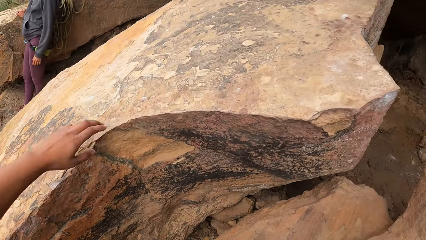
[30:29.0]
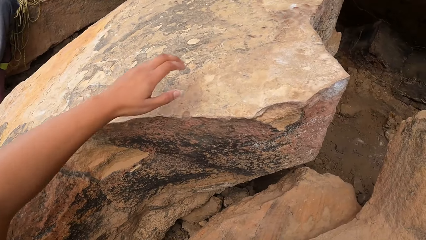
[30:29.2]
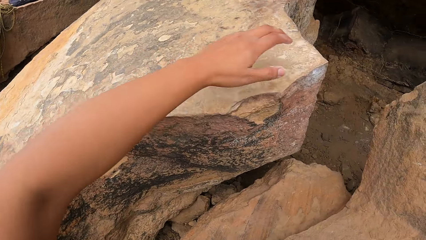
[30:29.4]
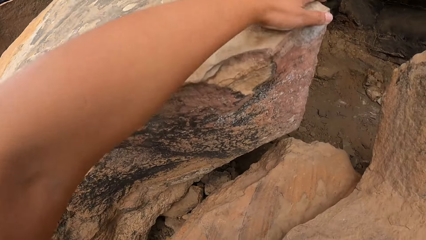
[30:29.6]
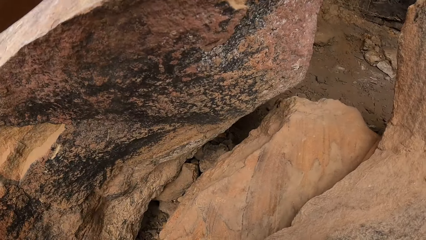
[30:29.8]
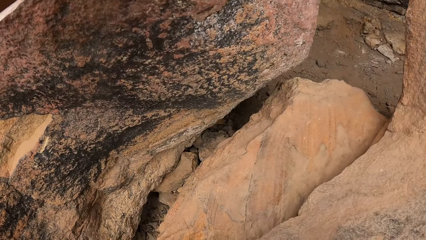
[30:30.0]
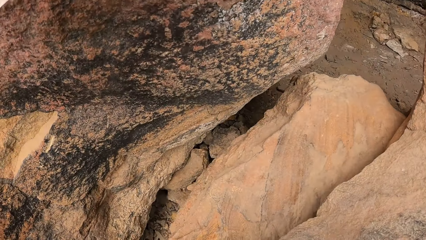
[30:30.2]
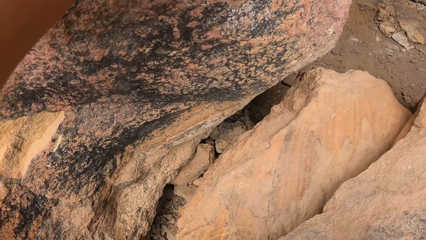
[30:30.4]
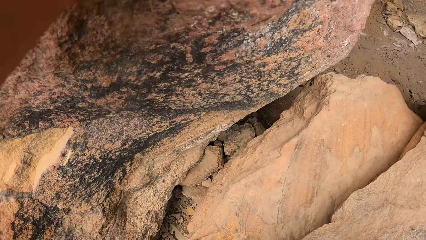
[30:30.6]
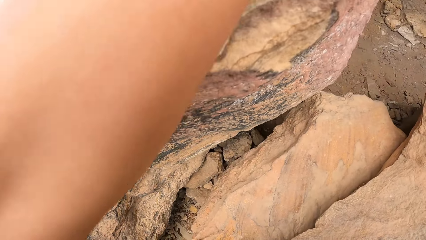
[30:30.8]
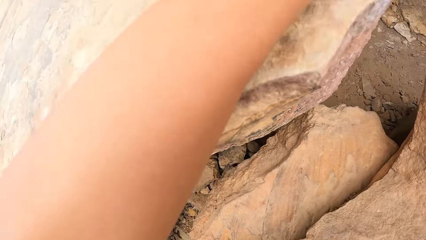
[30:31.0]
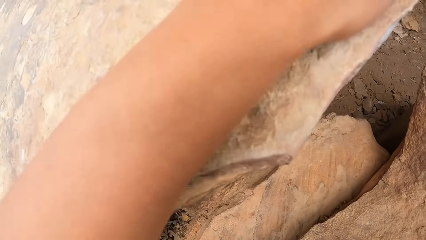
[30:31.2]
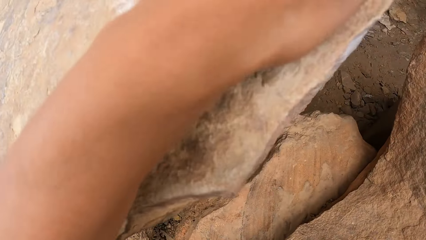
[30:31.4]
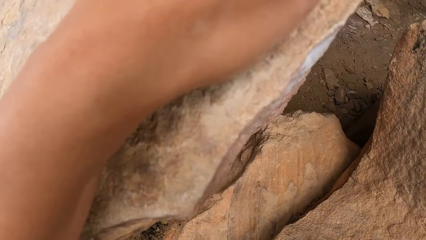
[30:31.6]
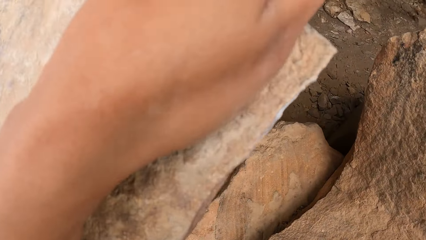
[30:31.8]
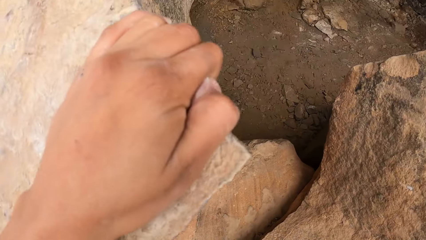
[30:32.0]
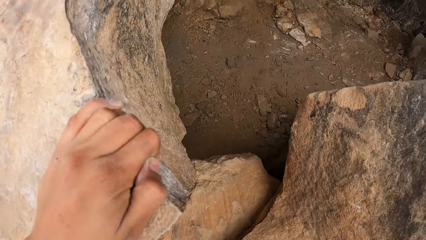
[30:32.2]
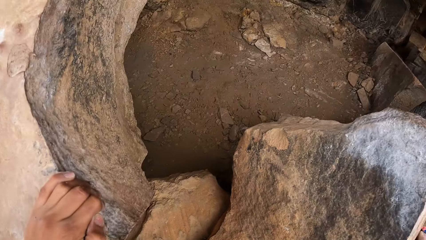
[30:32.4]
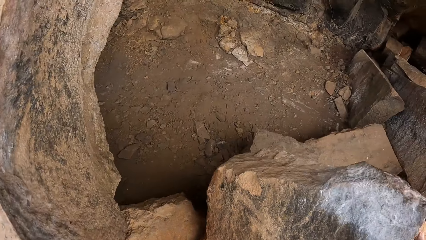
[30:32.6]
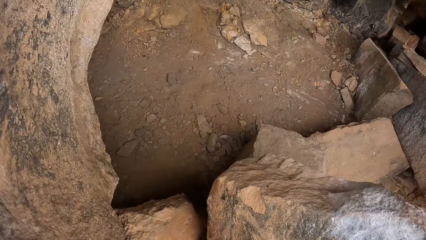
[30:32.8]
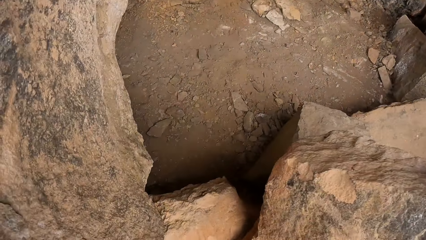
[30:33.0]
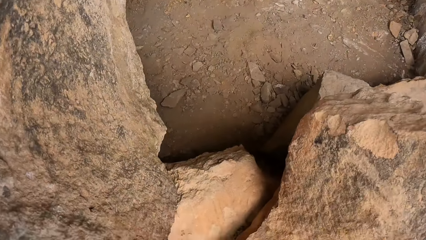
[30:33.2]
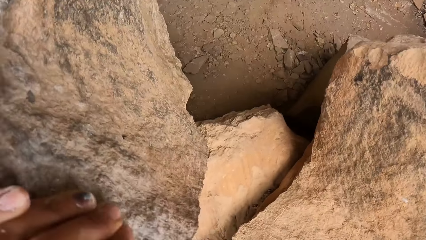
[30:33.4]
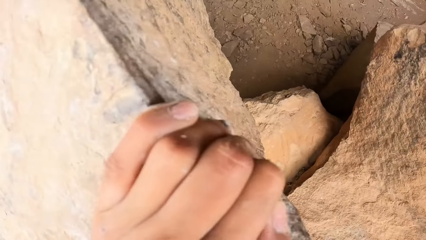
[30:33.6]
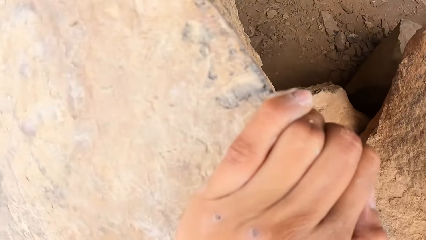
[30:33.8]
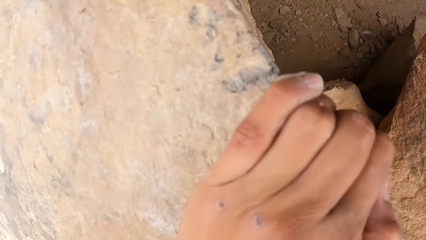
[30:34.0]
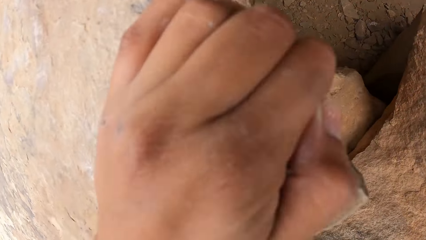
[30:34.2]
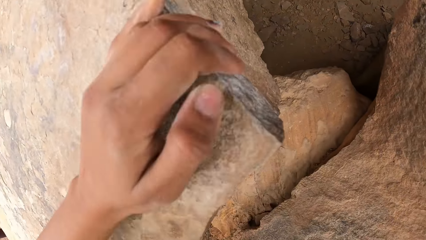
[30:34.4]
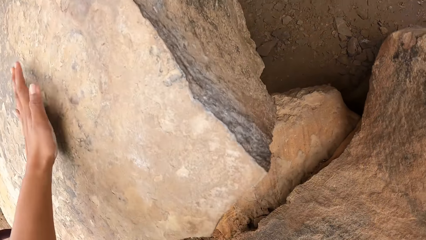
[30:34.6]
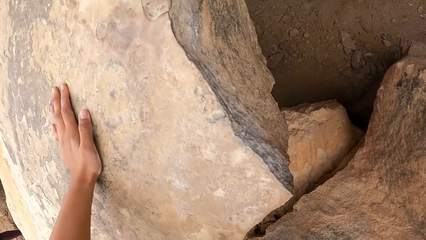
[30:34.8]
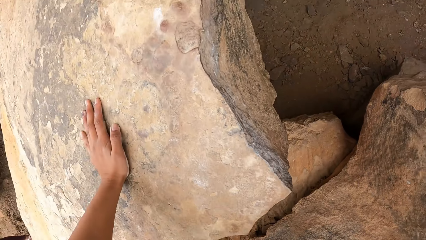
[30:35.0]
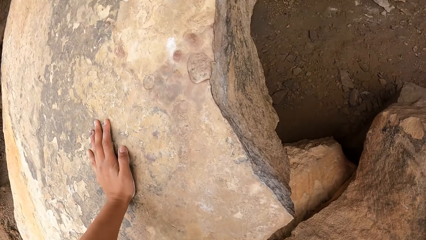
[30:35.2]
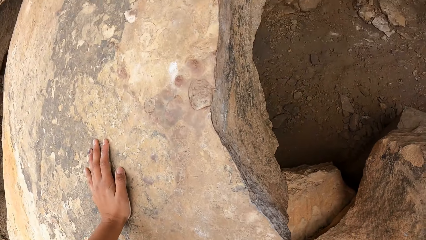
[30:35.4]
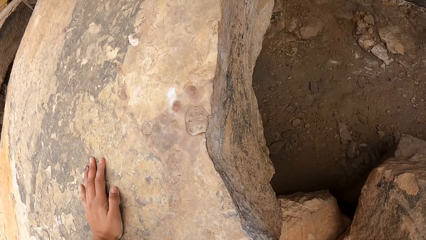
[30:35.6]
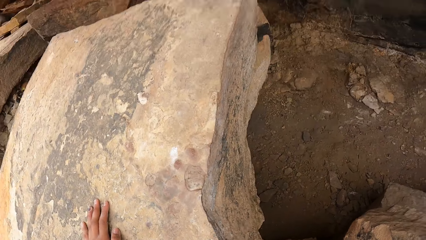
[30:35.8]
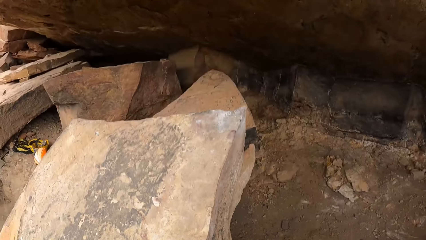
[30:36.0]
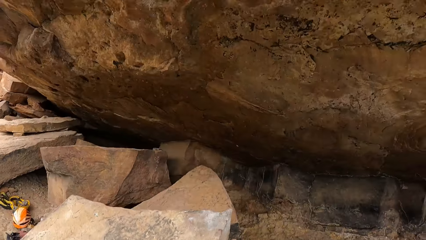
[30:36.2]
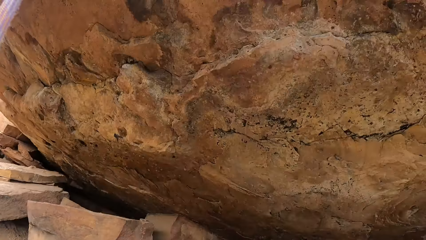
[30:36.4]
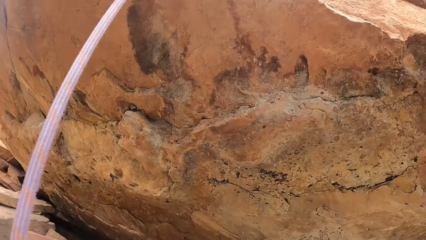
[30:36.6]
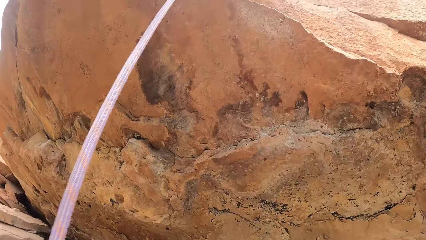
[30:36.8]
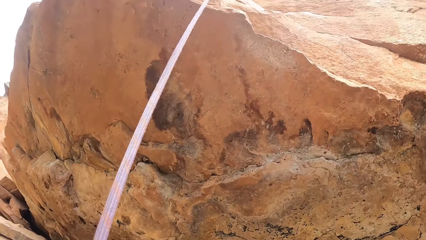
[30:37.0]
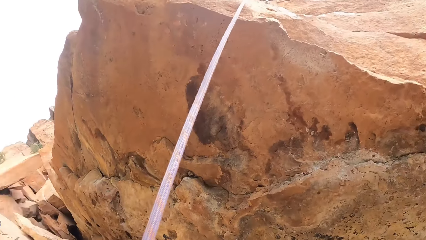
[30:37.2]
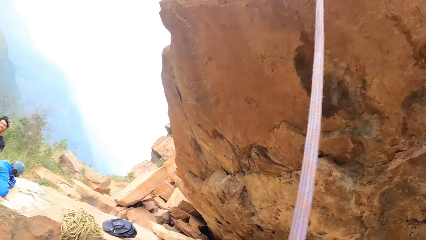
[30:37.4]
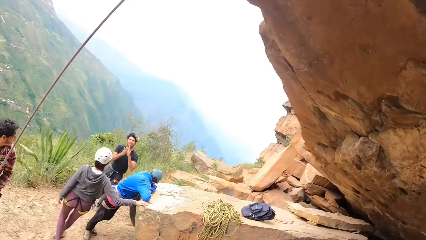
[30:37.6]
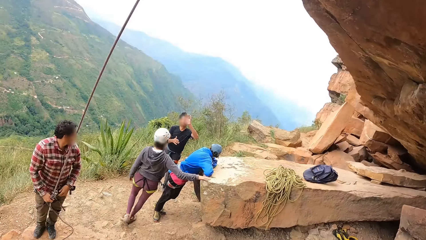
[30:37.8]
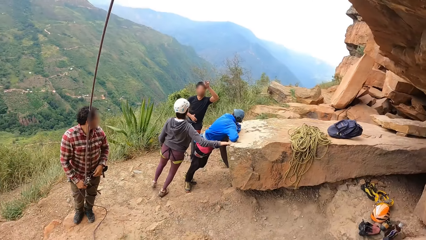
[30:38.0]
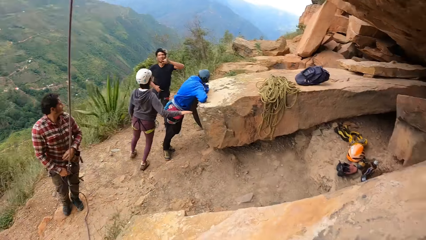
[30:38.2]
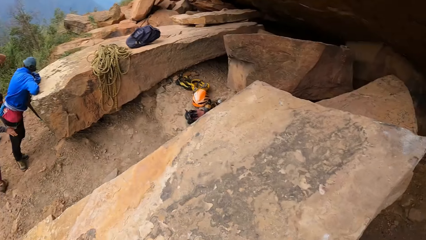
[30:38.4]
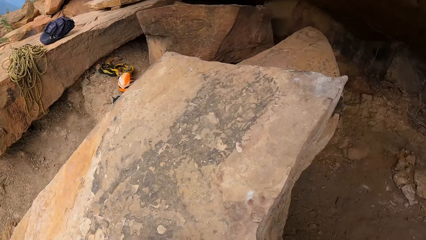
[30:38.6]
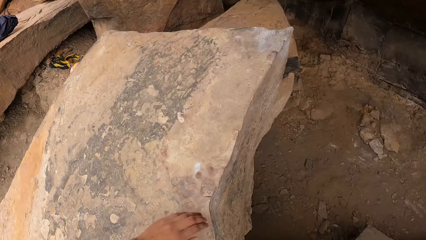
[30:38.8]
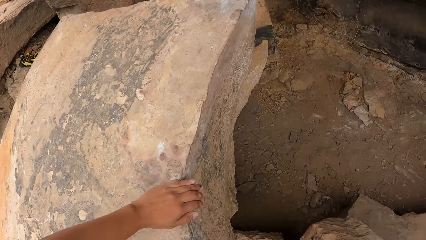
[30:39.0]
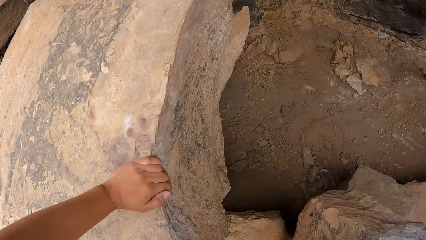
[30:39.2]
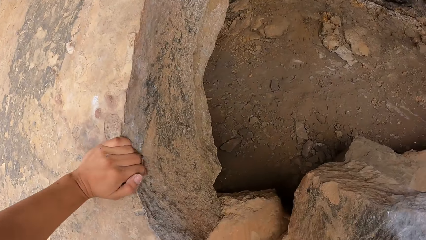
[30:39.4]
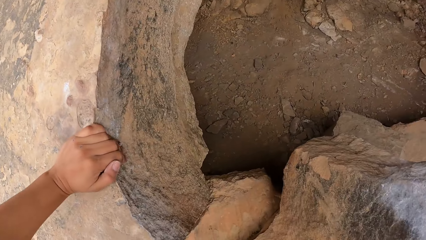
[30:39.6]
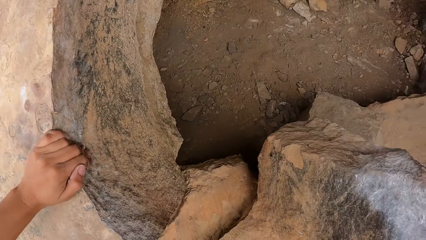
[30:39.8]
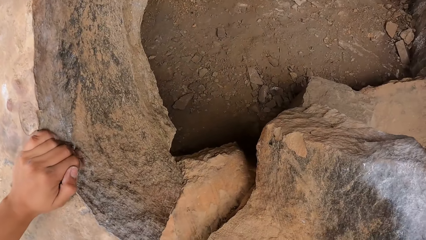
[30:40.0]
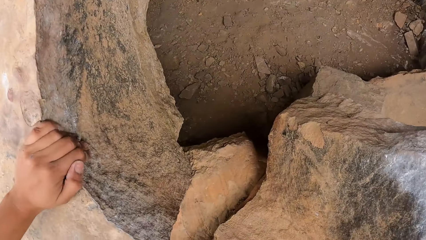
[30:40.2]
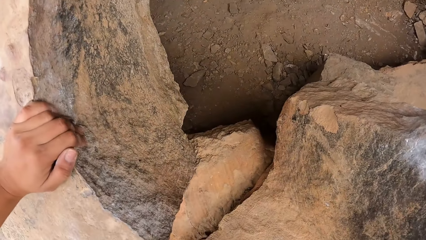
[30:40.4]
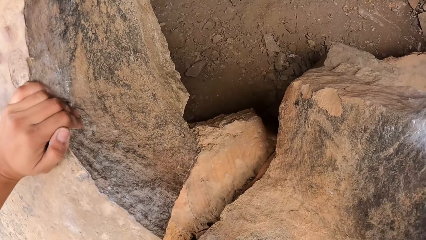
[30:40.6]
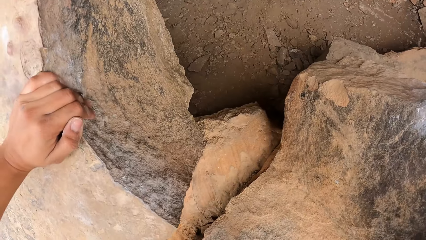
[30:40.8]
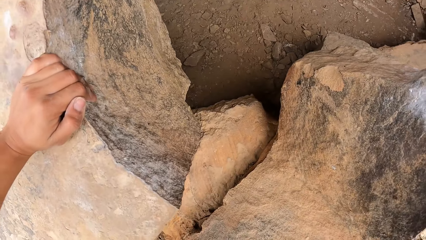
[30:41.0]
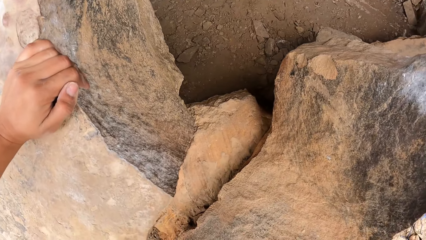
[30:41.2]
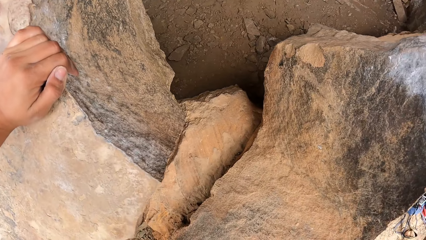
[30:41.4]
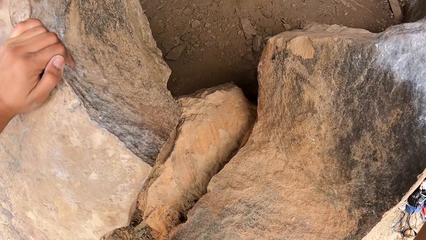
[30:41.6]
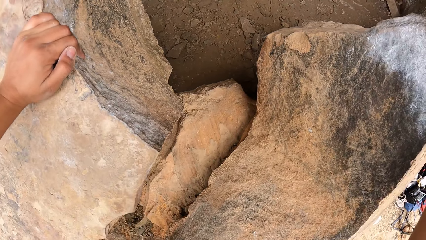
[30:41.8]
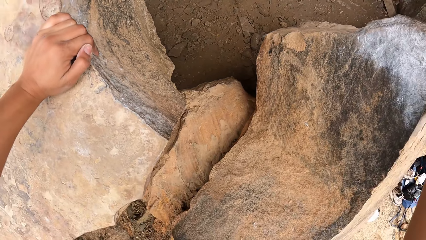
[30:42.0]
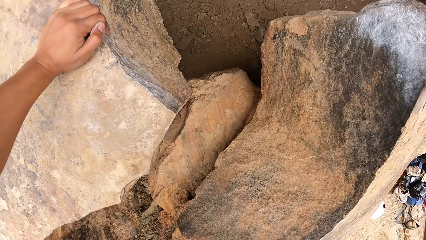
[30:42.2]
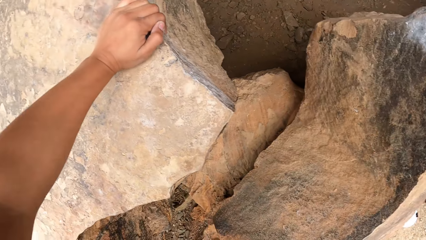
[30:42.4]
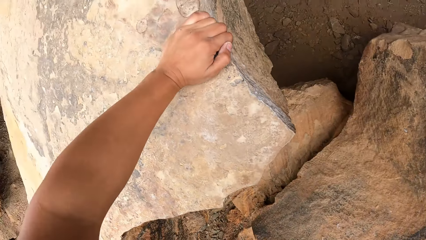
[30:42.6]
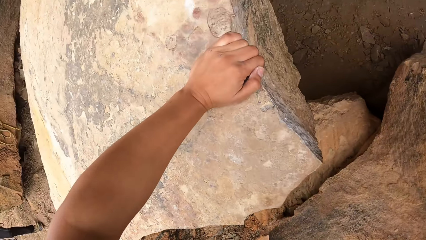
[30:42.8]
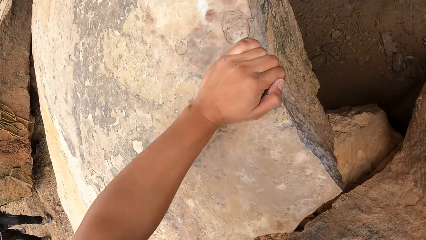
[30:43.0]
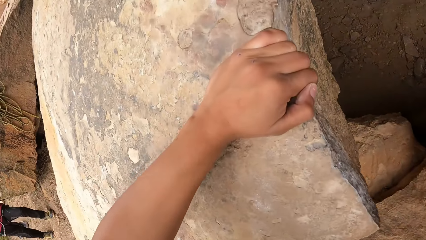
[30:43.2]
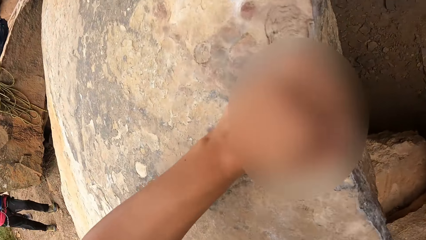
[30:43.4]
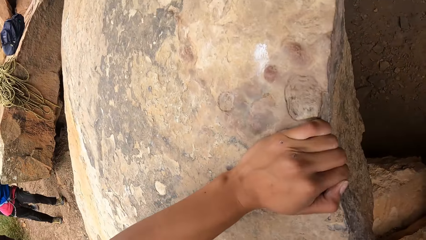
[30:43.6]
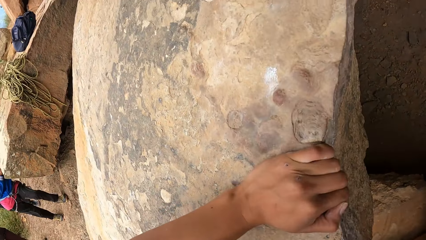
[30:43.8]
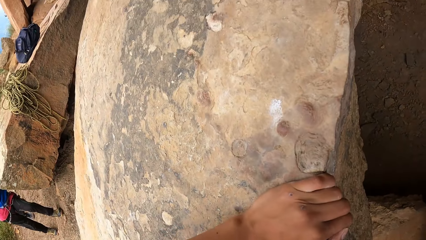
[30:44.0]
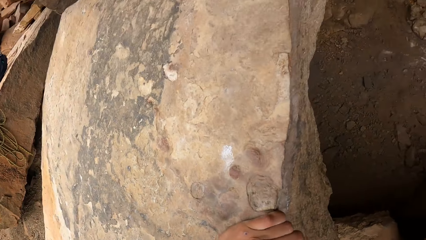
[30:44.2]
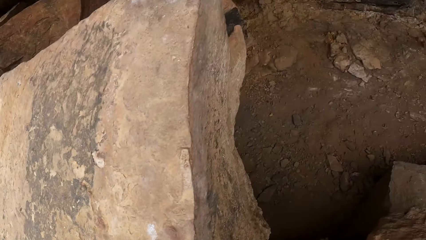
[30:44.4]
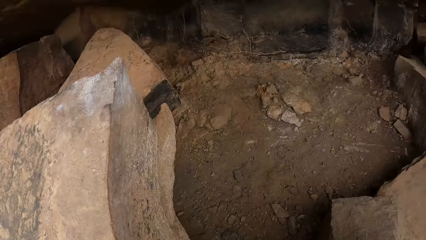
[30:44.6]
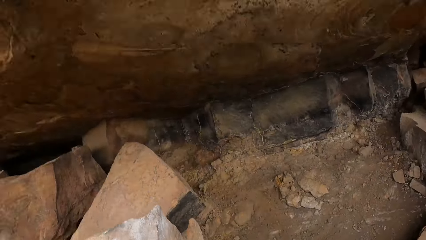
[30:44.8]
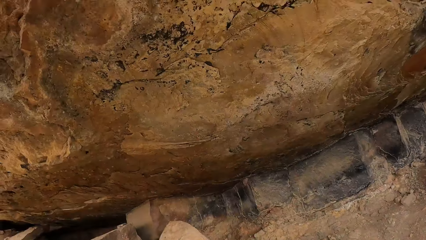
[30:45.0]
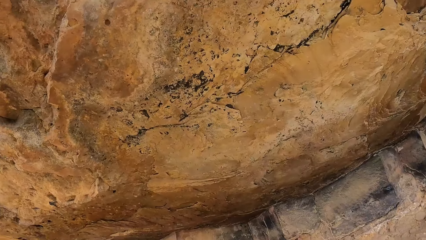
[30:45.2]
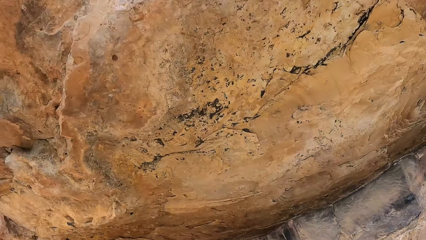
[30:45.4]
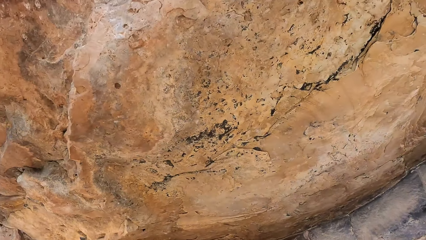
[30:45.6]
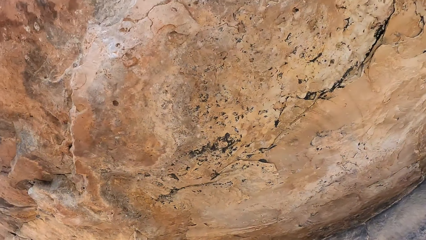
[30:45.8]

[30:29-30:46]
The camera wearer climbs the mountain. A man looks at another man. A third man looks at the second man. A fourth man looks at the second man. The second man talks to the fourth man. The camera wearer looks around the mountain. They look at the rock. They climb the mountain.
